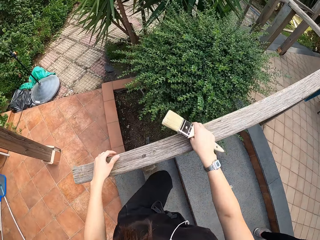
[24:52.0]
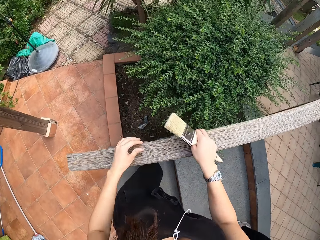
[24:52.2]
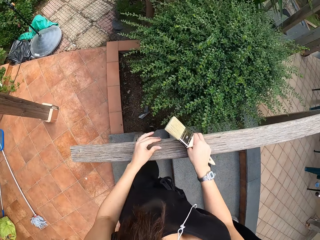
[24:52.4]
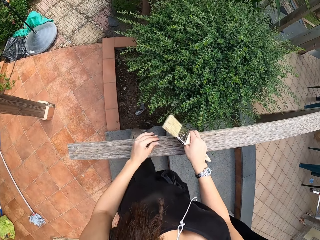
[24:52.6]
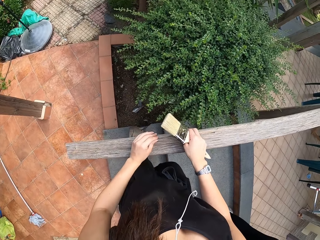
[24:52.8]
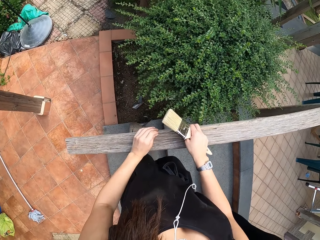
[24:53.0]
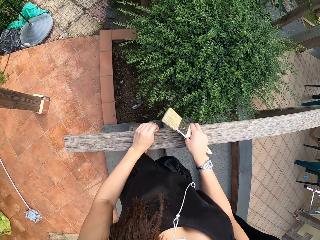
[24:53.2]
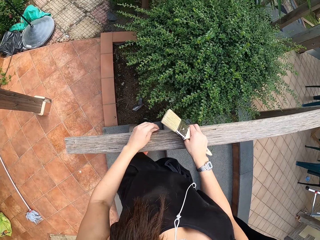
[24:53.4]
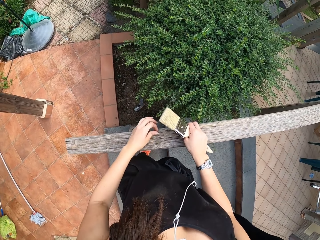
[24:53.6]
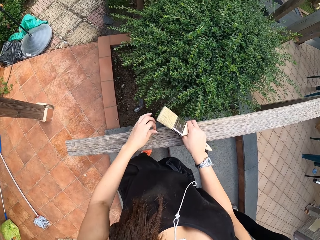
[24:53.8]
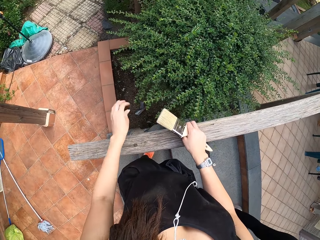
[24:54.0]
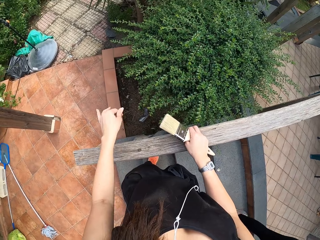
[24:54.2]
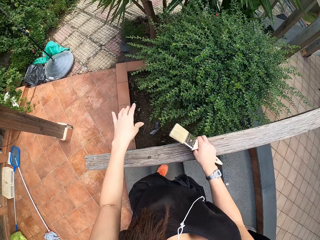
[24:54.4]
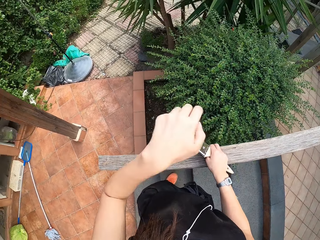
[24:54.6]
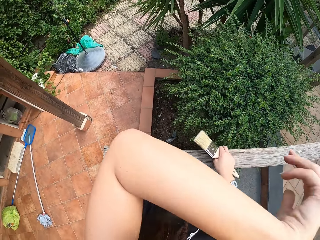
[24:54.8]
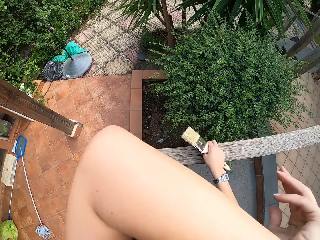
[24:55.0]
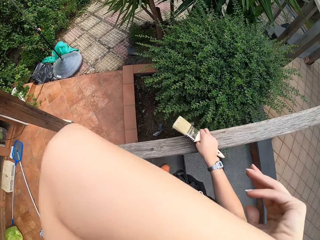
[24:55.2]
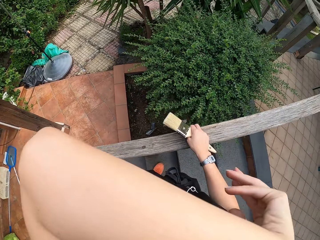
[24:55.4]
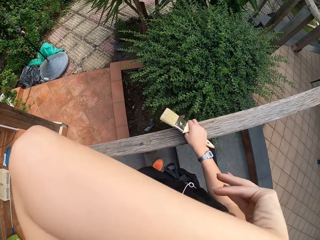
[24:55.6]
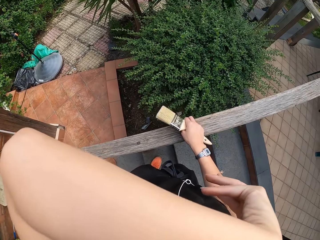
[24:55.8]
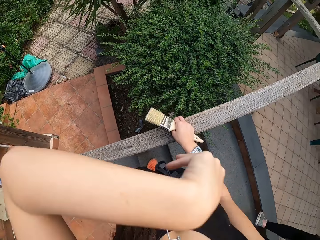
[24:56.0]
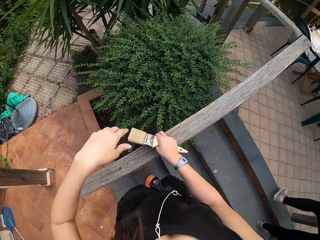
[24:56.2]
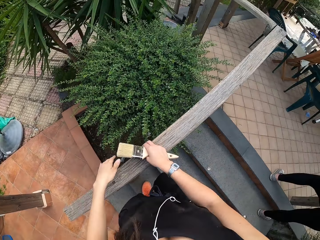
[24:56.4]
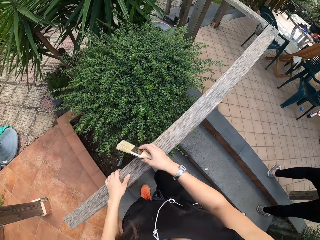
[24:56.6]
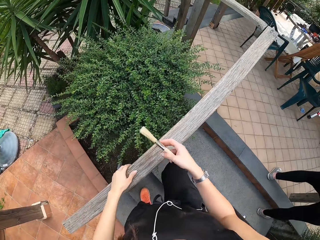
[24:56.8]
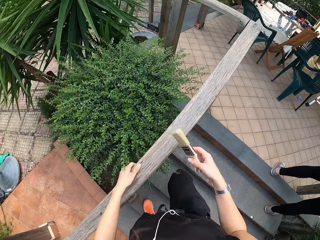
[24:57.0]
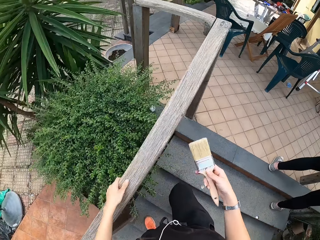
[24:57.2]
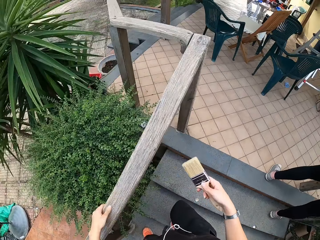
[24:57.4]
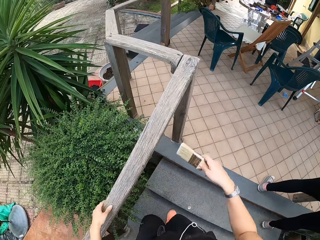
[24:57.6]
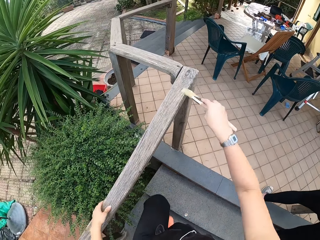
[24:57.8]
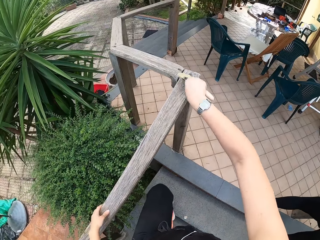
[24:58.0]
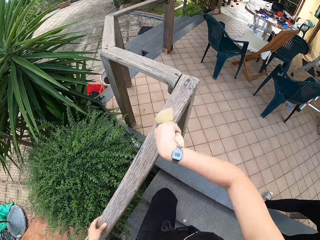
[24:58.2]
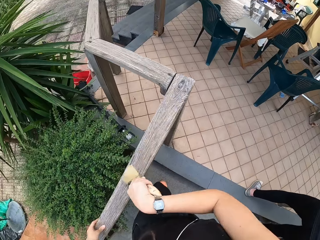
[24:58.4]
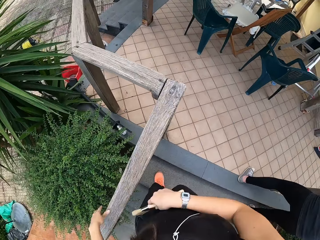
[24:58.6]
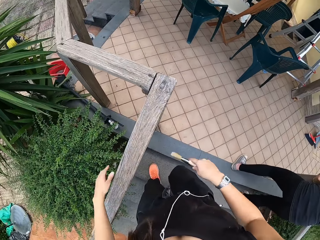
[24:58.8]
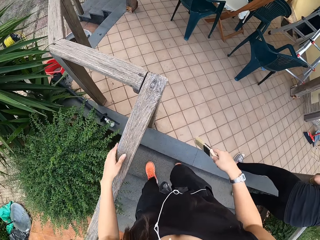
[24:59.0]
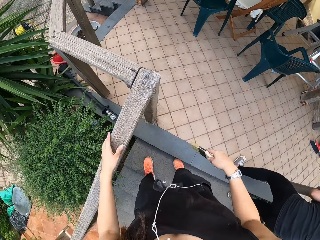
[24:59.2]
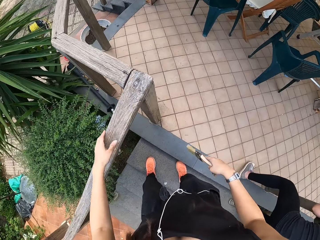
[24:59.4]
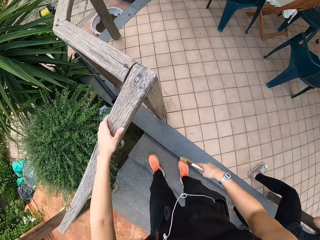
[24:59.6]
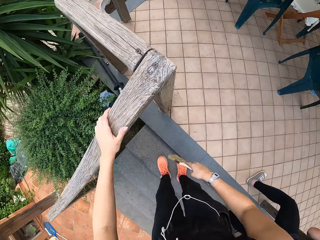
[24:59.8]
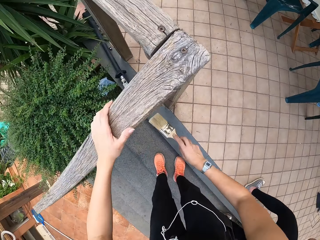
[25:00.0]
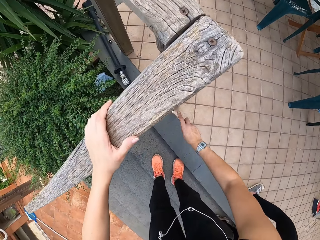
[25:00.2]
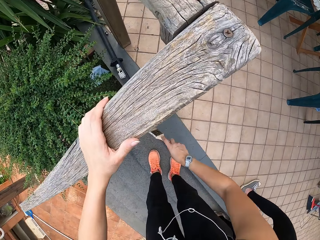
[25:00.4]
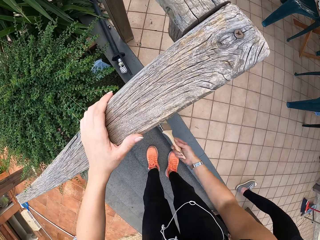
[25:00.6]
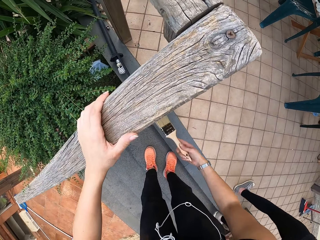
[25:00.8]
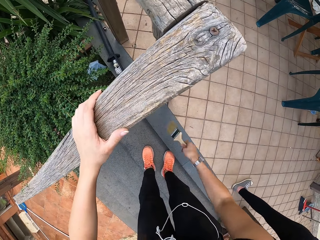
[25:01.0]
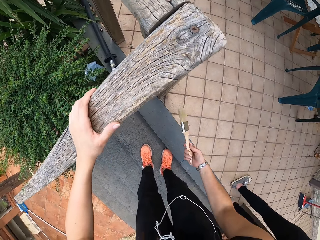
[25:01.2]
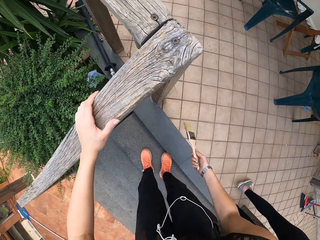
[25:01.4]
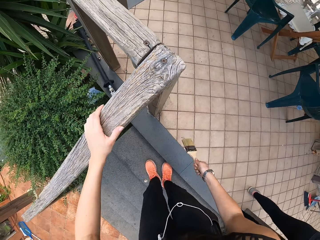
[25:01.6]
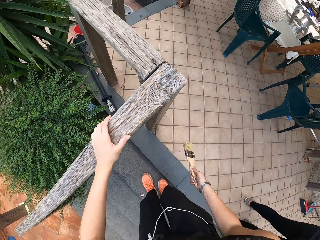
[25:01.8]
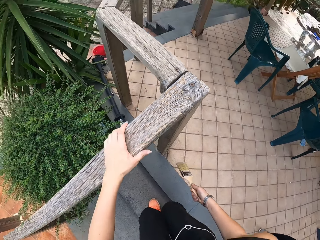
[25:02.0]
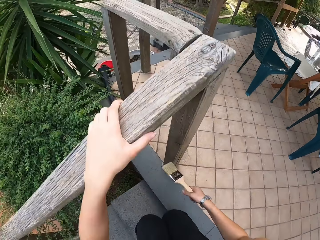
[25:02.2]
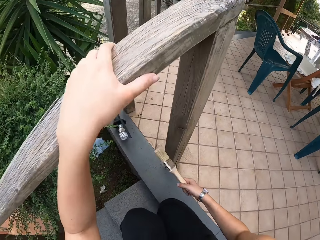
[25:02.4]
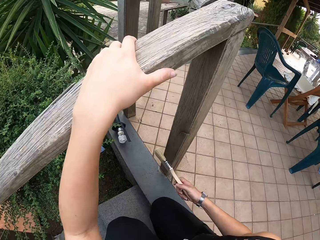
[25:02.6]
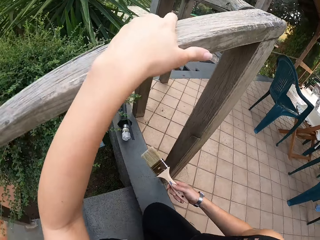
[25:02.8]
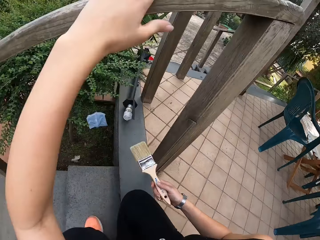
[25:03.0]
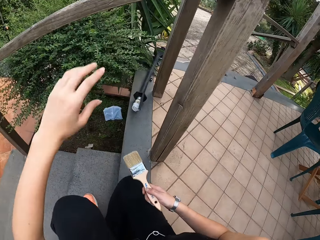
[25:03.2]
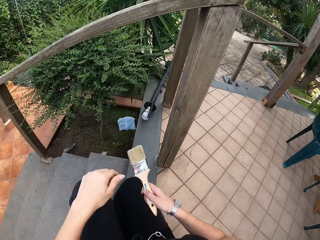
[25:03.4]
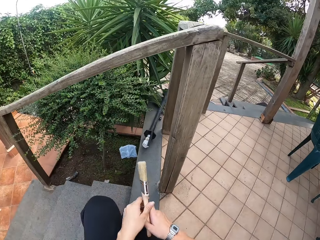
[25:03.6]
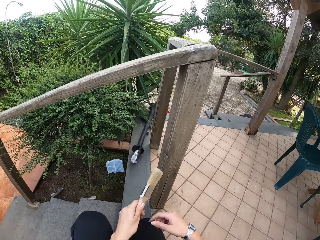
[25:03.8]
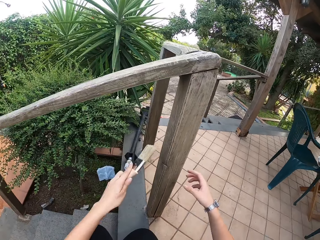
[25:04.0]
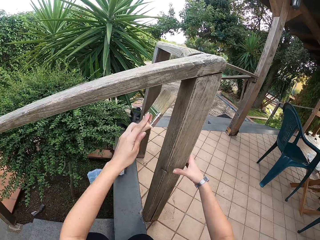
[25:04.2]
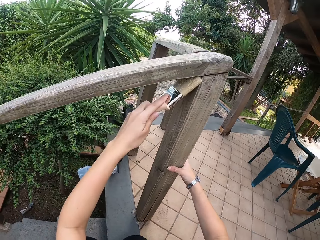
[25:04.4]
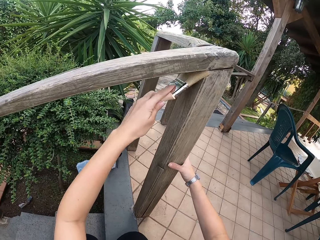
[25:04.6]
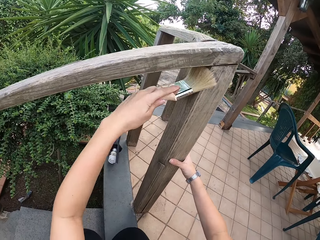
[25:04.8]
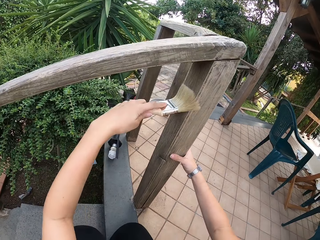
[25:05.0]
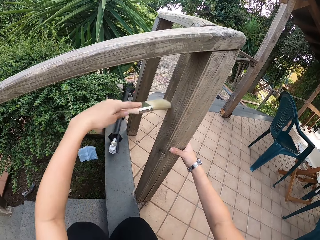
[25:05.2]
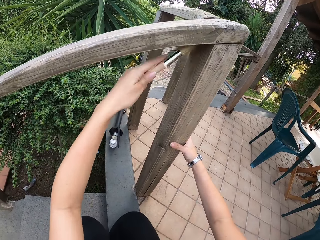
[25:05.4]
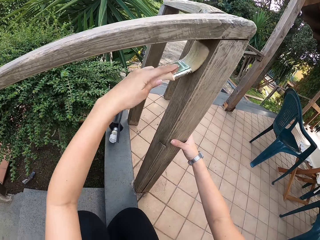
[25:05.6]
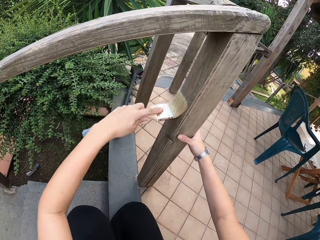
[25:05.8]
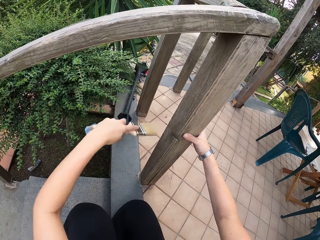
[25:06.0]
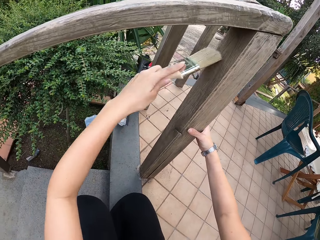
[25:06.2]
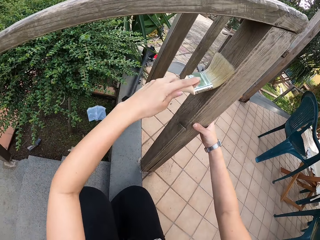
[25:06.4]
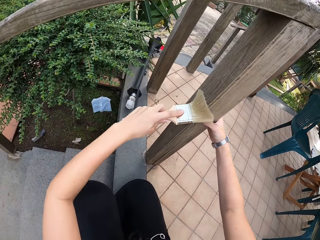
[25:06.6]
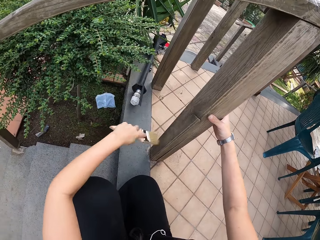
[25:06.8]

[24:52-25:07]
The camera wearer walks up the step. He removes dirt from the wooden rail with his left hand. He wipes the nose with hands. He raises his left hand. He places his left hand on the wooden rail. He walks up the step. He cleans the wooden rail with the brush in his right hand. He looks at the wooden rail. He removes his right hand from the wooden rail. He cleans the wooden rail with the brush in his right hand. He shakes the brush with his right hand. He squats on the floor. He holds the brush with the left hand. He transfers the brush to his left hand. He holds the wooden rail with his right hand. He cleans the wooden rail with the brush in his left hand.

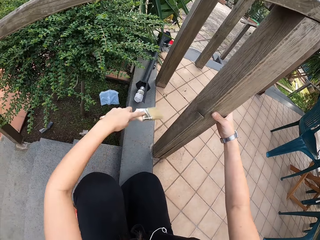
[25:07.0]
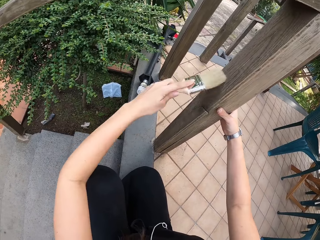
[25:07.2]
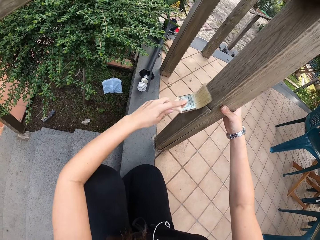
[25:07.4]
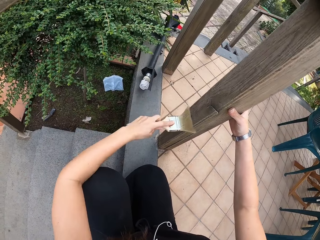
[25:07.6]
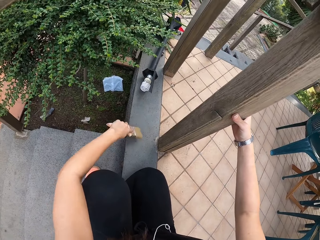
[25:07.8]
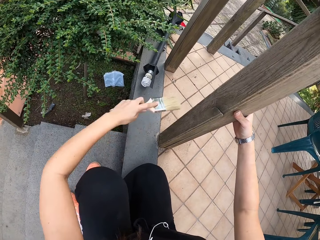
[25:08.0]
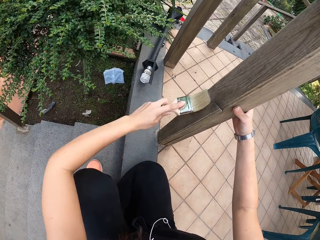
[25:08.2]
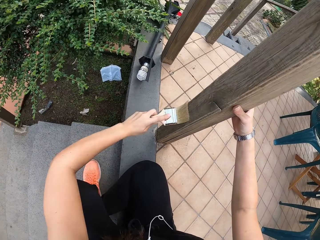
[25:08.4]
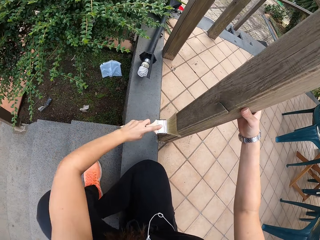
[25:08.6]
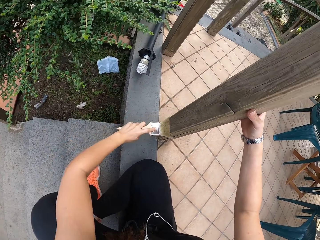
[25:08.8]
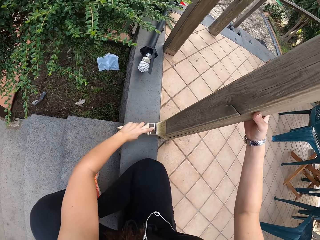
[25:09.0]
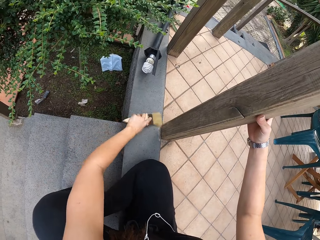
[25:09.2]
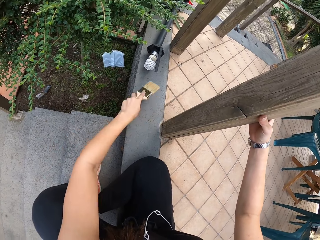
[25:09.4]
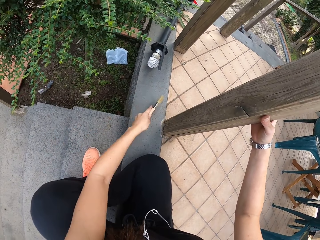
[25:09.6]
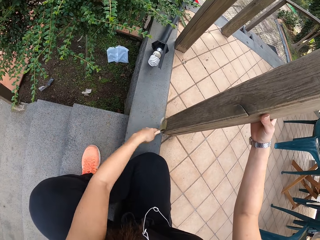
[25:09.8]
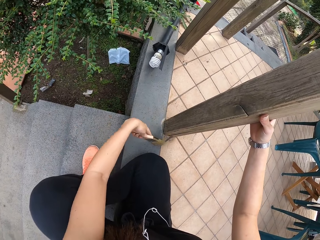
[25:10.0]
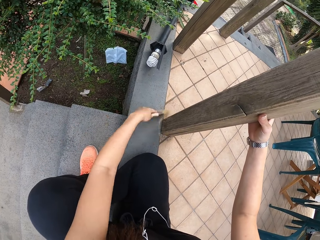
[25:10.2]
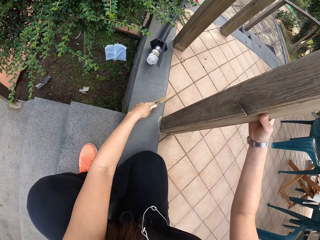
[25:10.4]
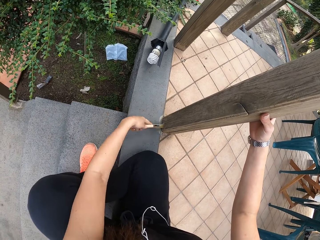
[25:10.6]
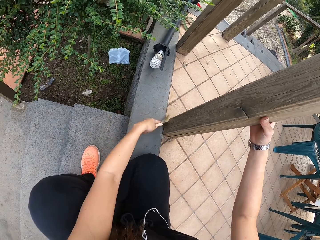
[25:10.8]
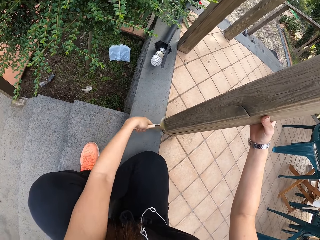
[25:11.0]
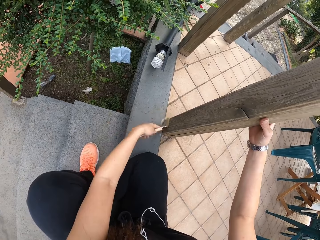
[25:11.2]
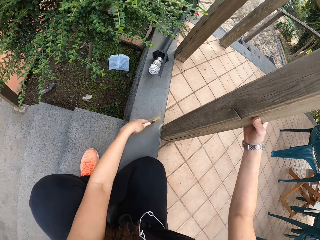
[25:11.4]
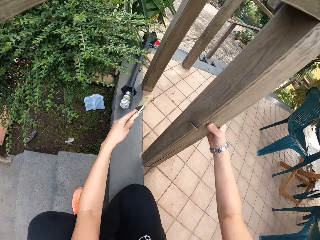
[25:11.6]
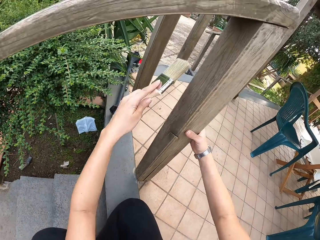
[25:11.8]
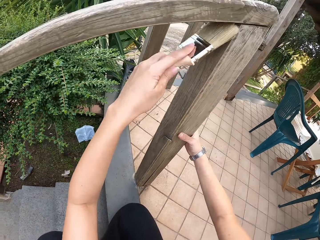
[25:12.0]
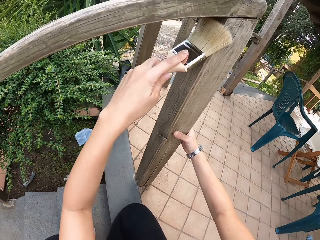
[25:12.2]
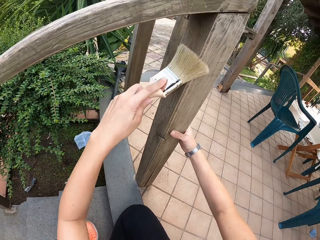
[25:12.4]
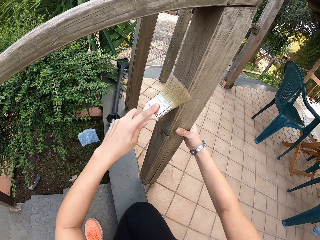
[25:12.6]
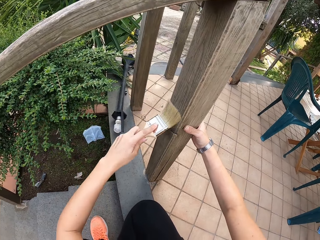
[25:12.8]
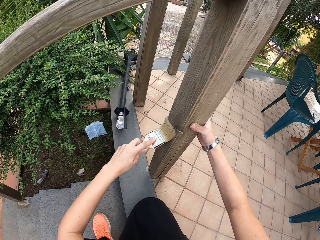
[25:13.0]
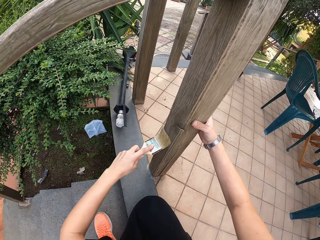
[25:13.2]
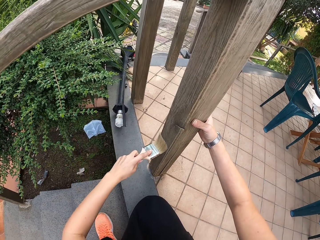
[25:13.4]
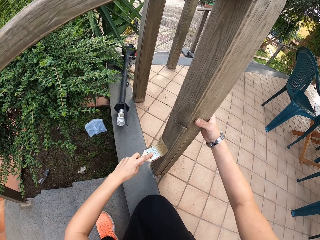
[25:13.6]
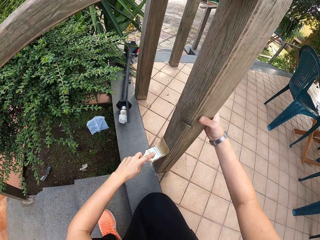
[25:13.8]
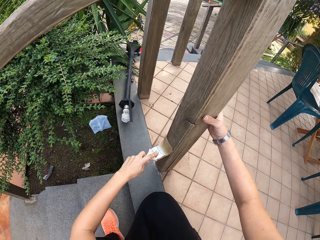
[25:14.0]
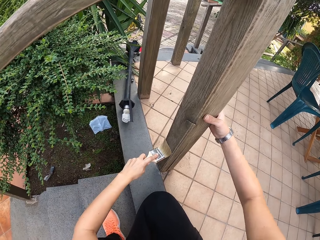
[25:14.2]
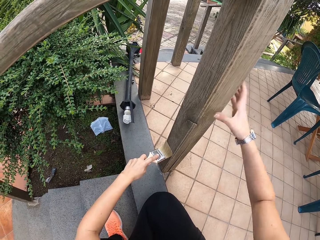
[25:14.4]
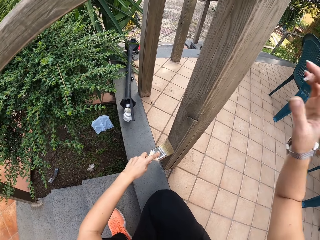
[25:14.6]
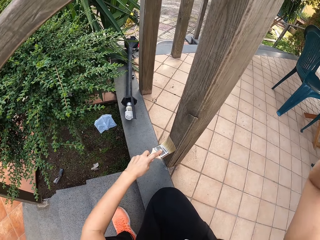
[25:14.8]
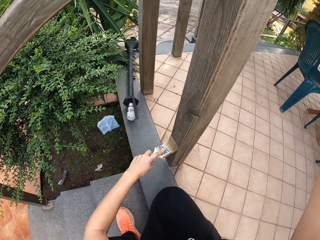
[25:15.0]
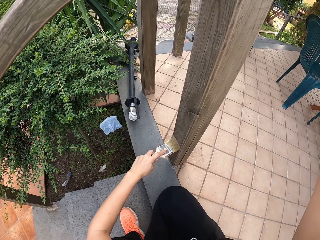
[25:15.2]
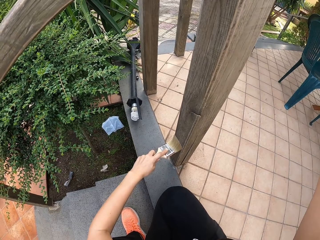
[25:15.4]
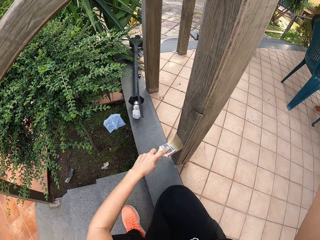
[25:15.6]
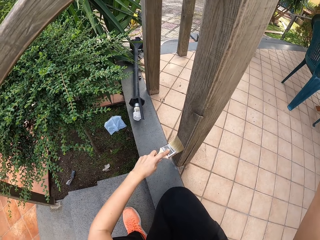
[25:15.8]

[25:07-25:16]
The camera wearer holds something. He raises his right hand.
